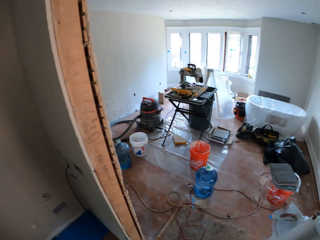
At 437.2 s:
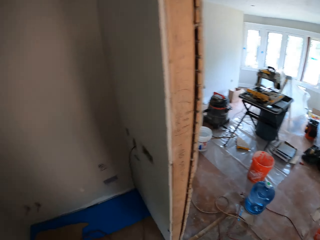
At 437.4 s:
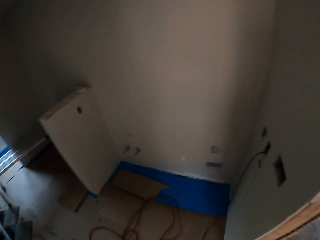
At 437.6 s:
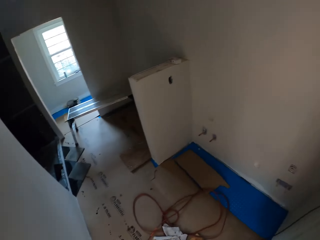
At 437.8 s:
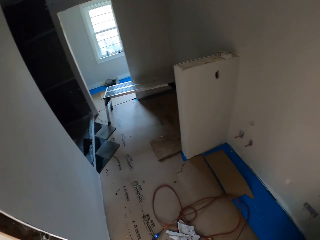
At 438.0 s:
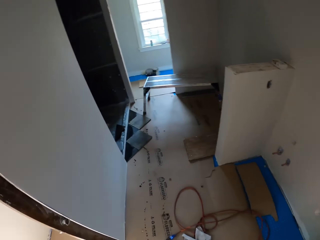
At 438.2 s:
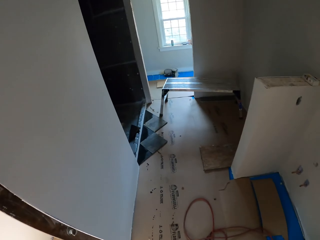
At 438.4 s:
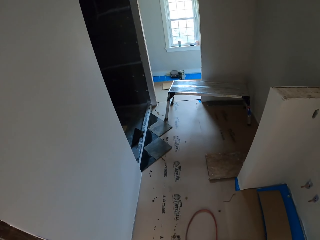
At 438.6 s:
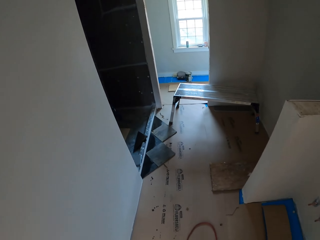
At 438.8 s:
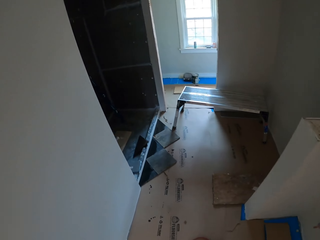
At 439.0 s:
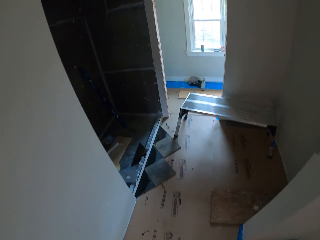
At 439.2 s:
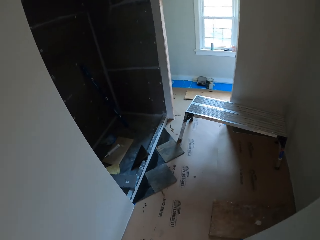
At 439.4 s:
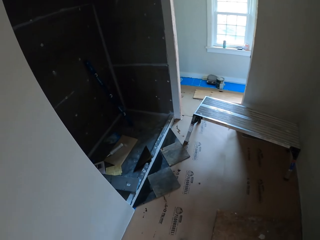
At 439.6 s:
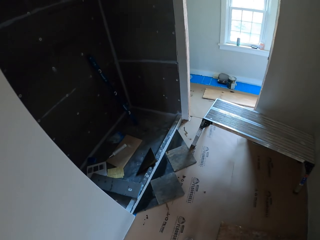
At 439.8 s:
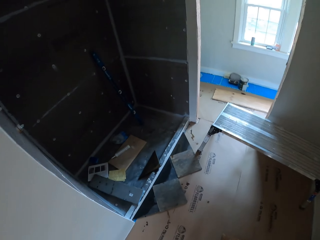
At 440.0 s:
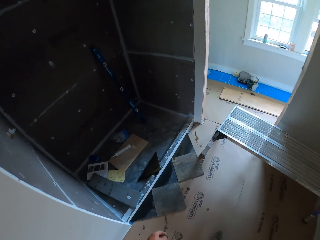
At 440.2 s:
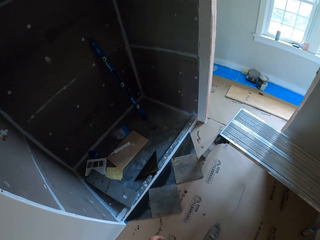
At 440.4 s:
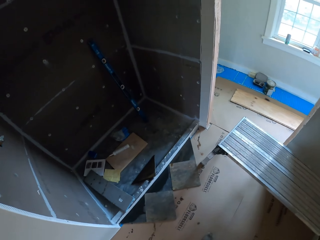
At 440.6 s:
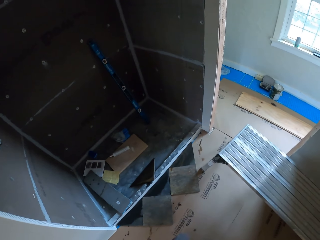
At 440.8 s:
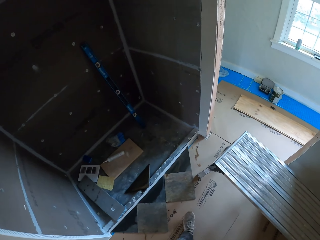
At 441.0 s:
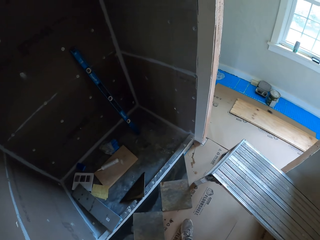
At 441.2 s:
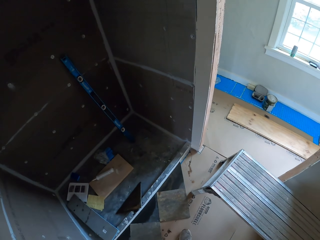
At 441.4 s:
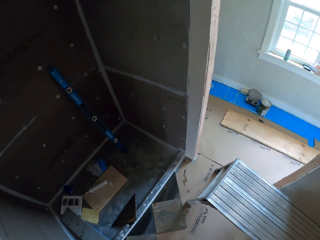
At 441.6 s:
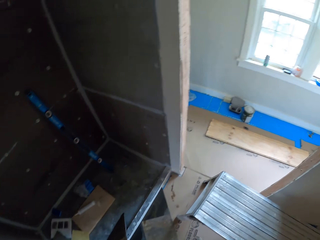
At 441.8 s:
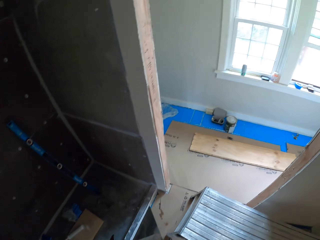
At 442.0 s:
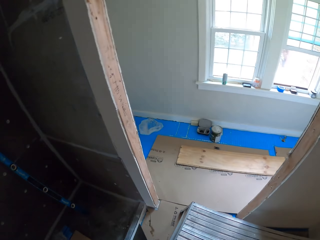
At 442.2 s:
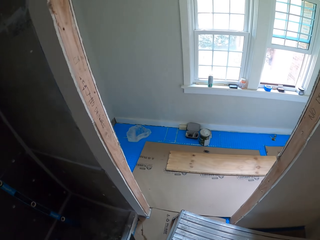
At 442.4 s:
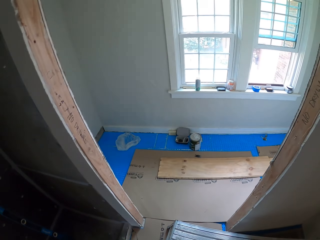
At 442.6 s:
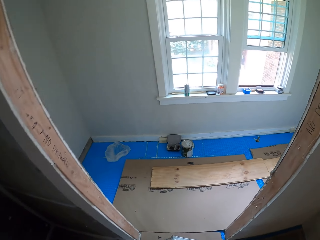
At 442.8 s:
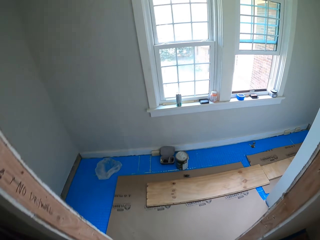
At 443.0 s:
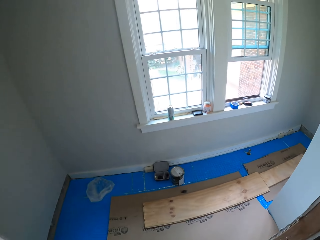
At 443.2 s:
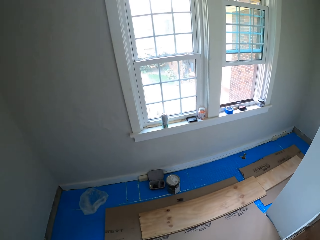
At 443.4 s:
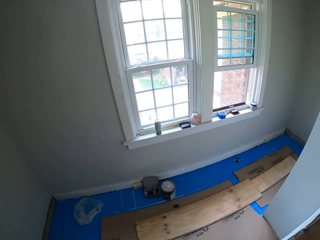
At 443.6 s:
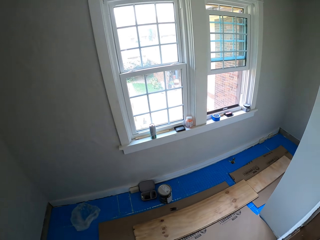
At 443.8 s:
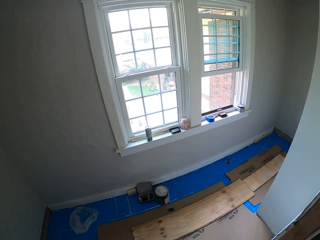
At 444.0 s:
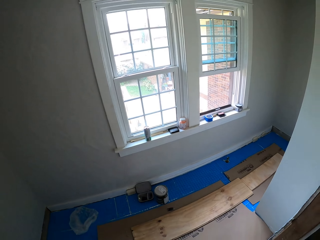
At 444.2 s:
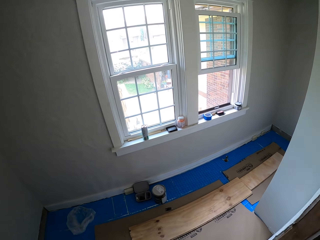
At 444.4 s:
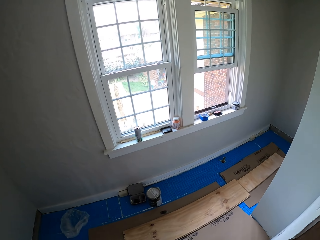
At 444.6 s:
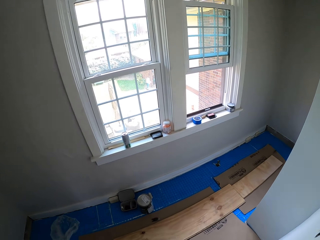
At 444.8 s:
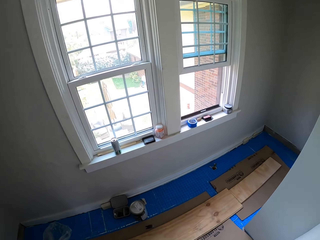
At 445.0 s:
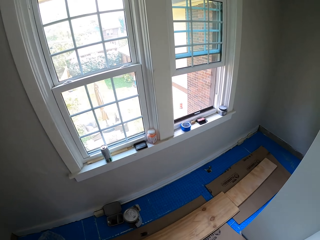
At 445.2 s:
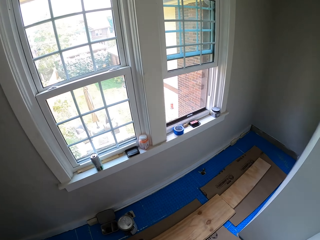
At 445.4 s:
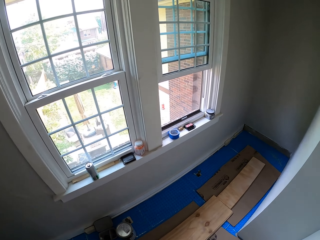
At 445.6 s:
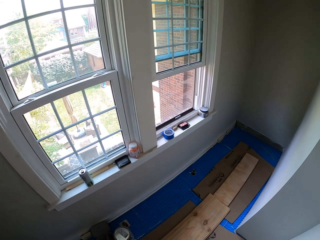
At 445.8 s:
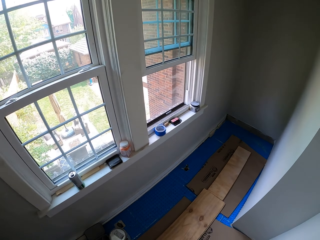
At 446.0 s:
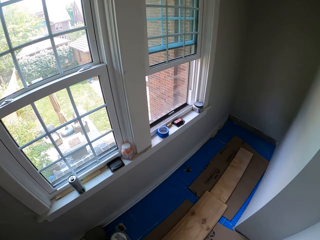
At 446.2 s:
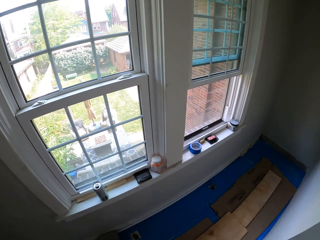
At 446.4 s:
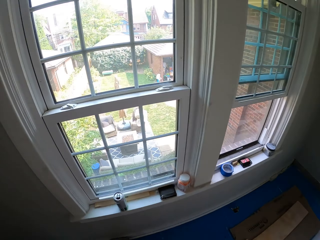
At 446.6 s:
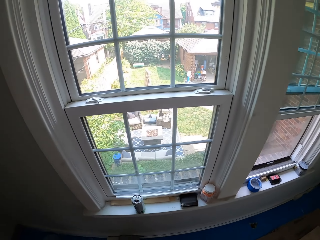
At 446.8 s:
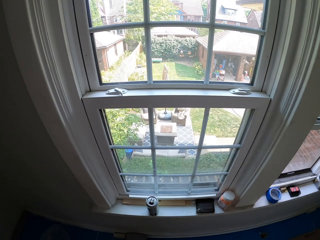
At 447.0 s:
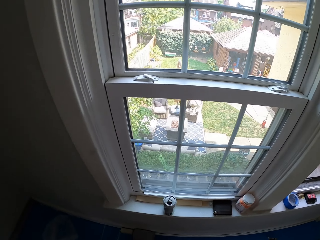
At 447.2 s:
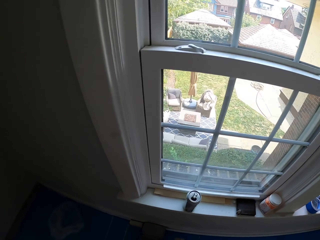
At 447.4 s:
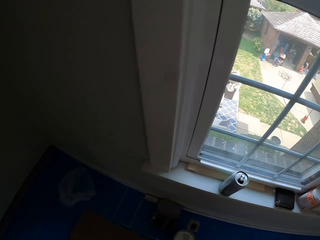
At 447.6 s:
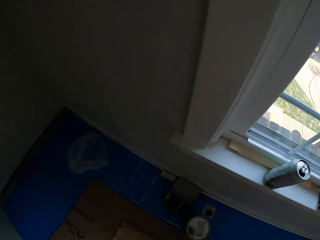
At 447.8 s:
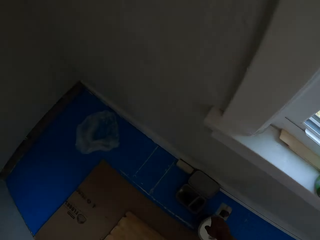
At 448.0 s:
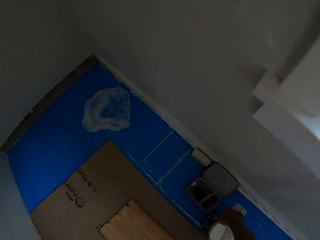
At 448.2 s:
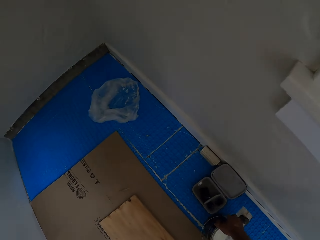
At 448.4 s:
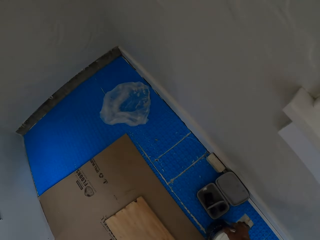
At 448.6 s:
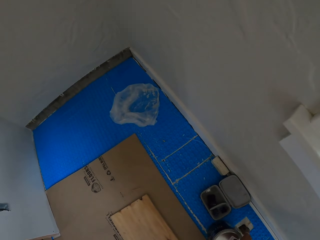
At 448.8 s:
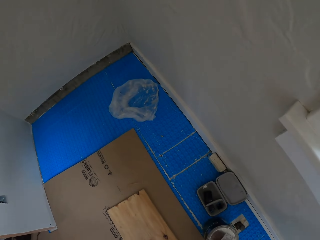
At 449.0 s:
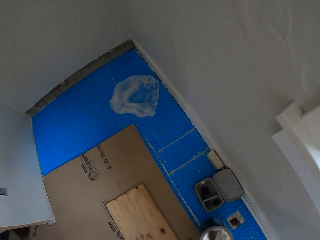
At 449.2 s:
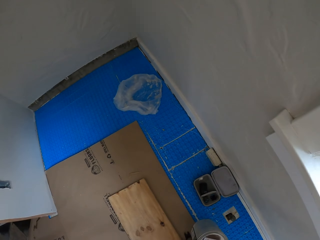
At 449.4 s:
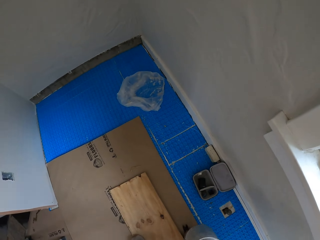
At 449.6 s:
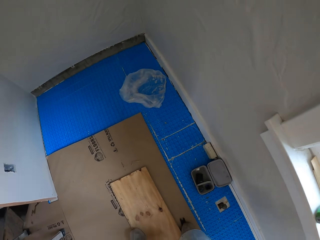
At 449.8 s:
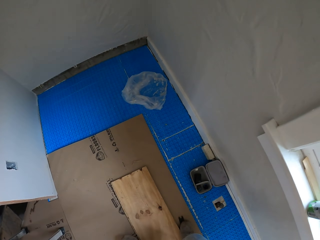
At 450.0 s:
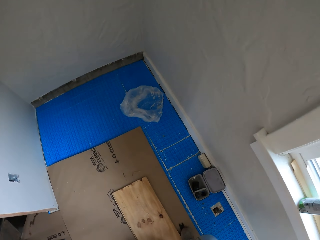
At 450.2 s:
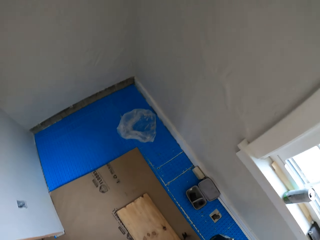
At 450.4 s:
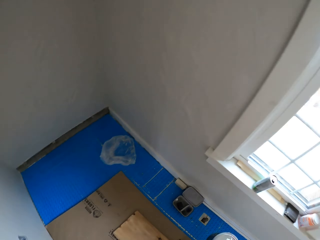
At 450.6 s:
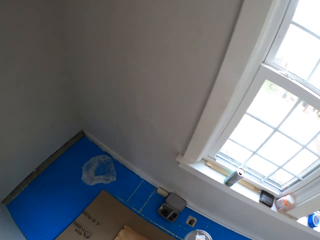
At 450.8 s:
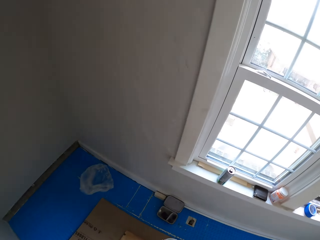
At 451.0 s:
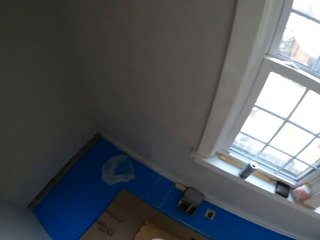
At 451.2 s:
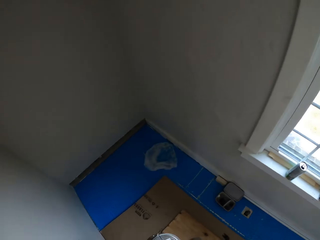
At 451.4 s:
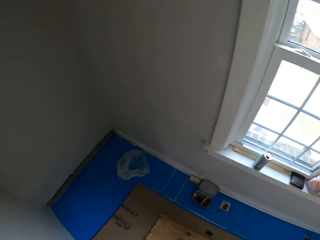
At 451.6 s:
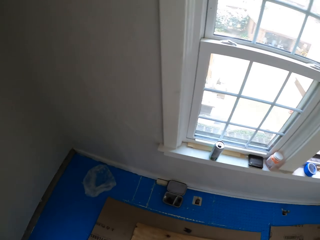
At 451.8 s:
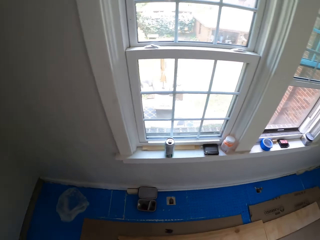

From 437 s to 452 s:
The camera wearer grabs a paint can. They lift the paint can. They look around.

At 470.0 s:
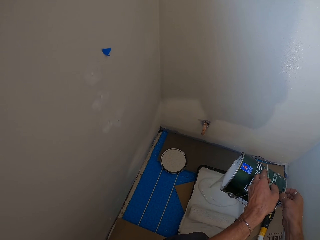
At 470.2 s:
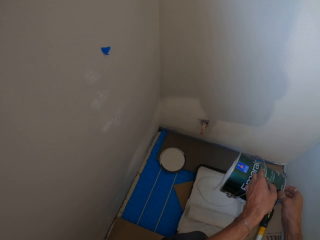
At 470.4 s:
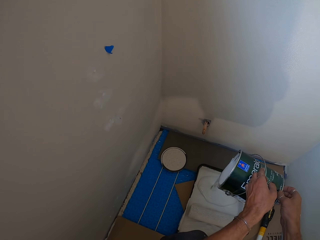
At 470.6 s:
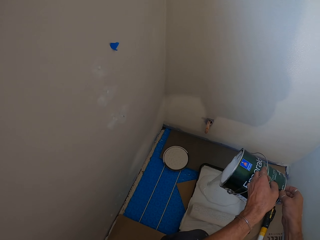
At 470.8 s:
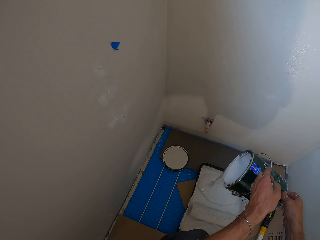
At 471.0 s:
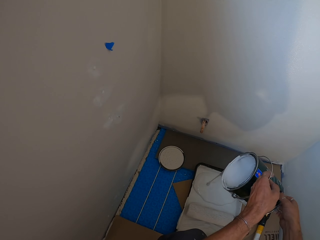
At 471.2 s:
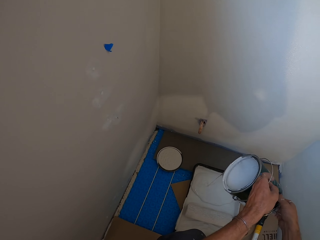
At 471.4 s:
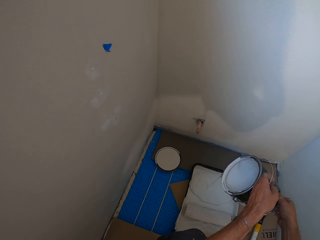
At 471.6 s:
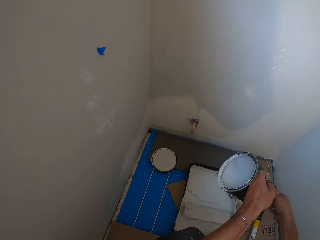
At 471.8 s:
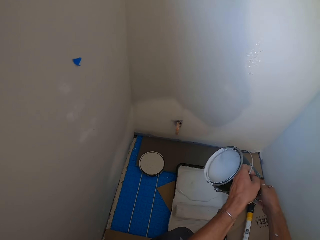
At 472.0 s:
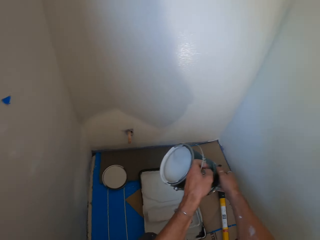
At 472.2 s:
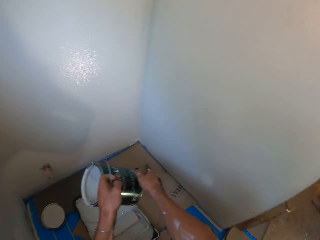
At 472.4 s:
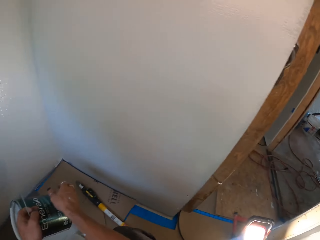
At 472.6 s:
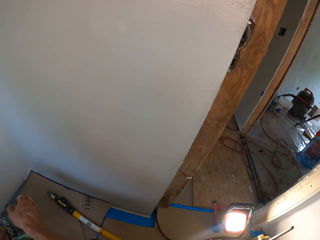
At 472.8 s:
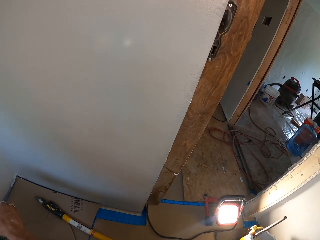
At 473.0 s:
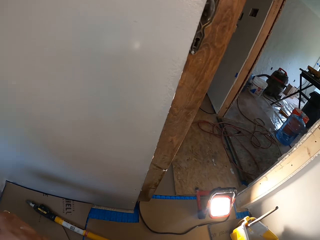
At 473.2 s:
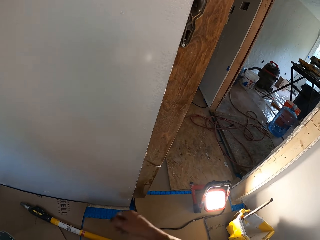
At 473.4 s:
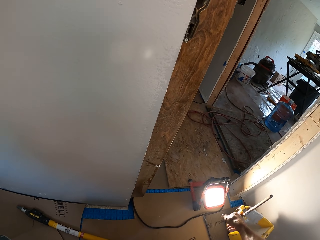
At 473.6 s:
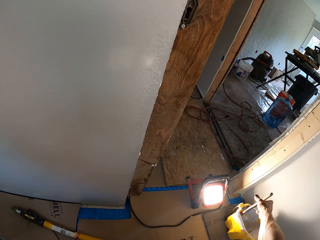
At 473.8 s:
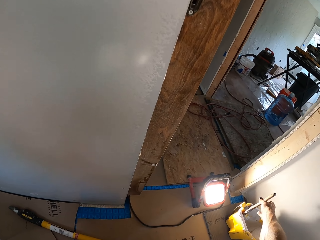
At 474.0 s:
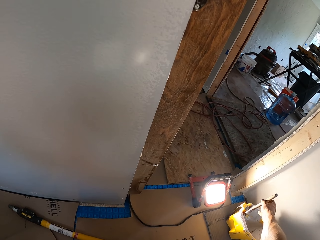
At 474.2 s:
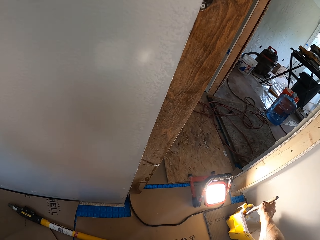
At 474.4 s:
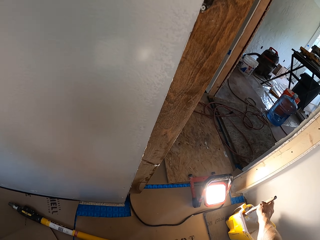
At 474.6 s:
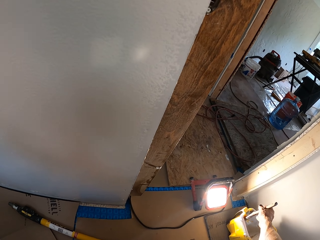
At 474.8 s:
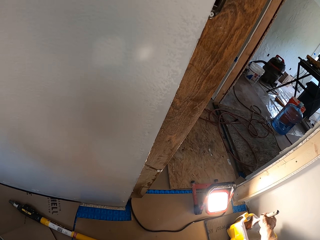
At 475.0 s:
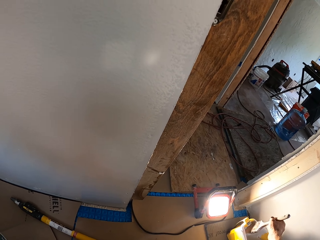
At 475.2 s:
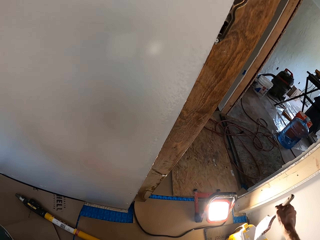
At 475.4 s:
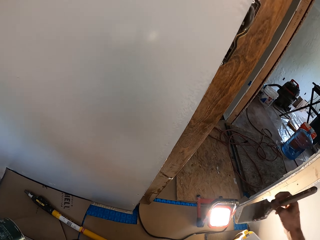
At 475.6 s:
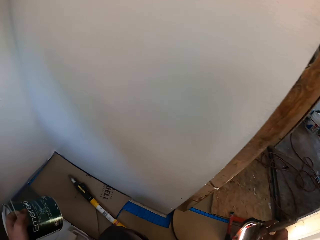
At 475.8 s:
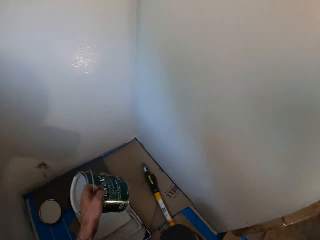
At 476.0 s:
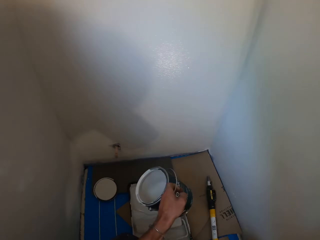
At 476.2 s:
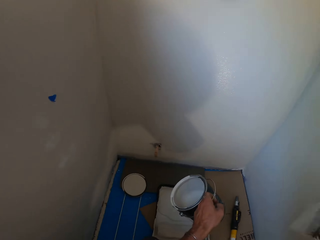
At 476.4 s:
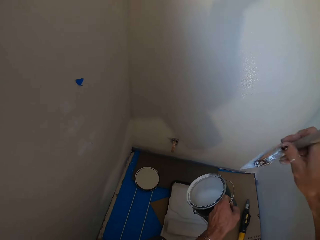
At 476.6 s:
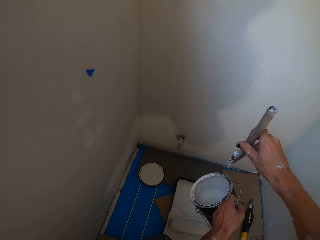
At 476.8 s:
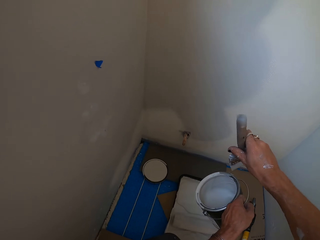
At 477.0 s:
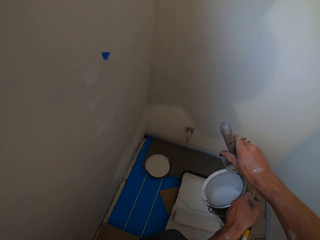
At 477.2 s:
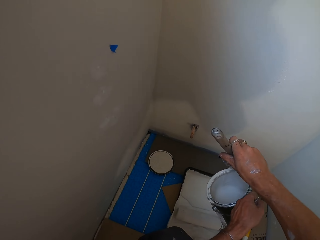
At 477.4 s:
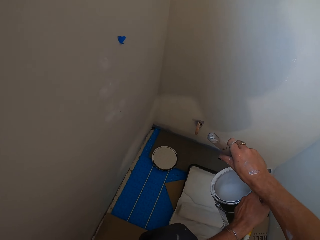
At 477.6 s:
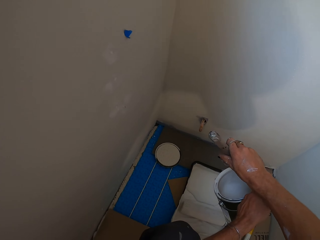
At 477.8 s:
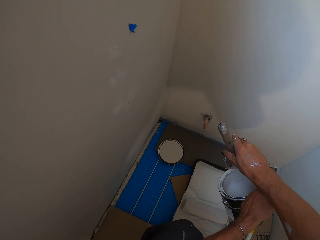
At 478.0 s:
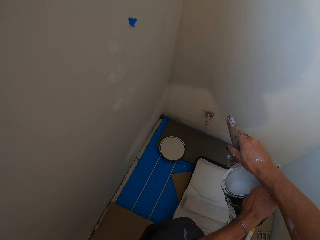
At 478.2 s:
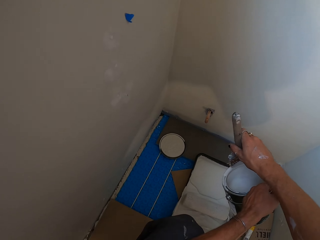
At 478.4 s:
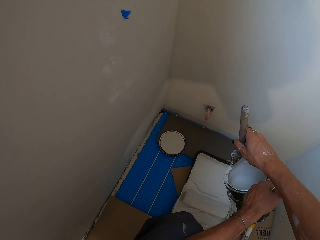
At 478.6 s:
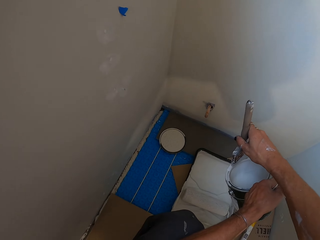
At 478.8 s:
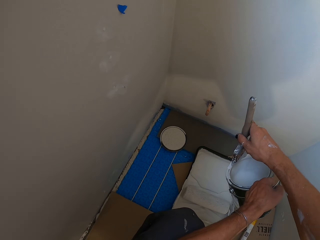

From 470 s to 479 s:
The camera wearer holds a paint can. They turn around. They pick up a wall painting brush or paint brush. They hold the paint brush. They hold the paint can. They wipe paint on the edge of the paint can with the paint brush. They hold the paint can.
